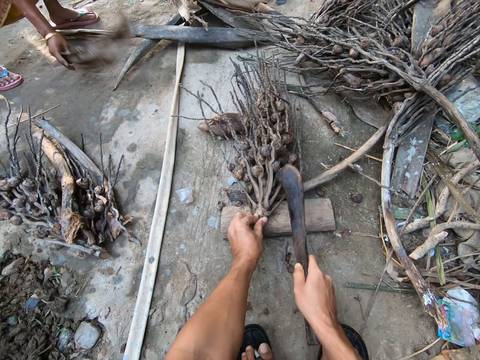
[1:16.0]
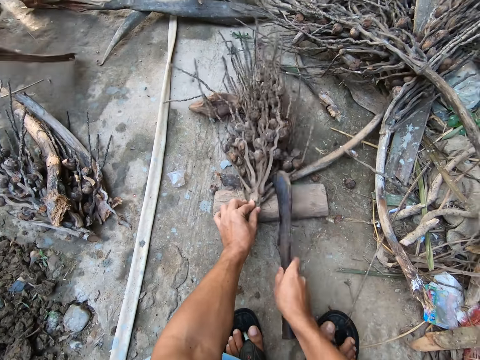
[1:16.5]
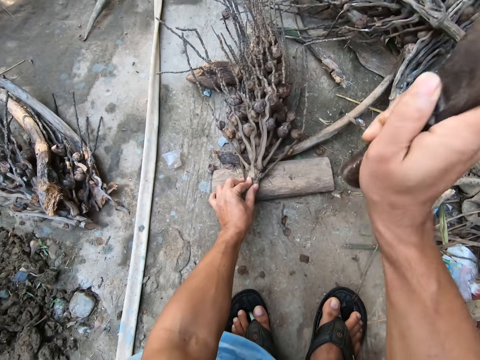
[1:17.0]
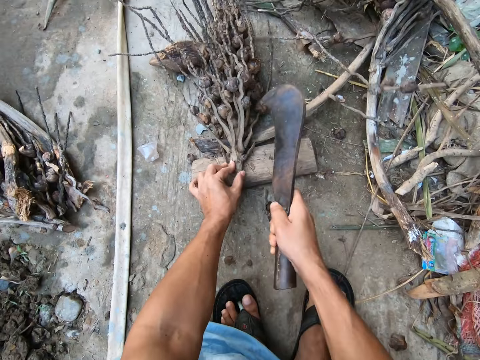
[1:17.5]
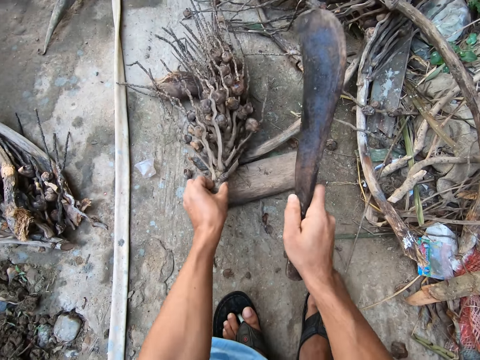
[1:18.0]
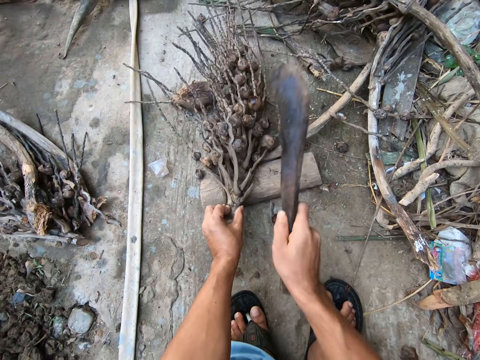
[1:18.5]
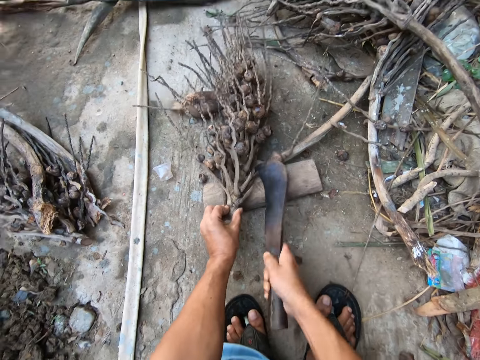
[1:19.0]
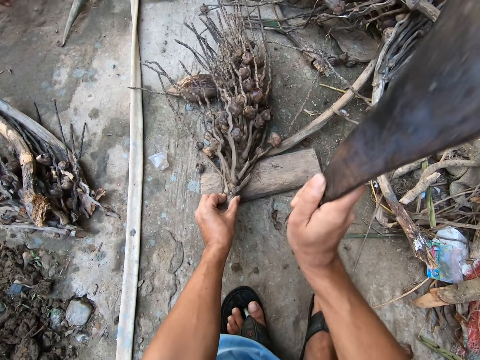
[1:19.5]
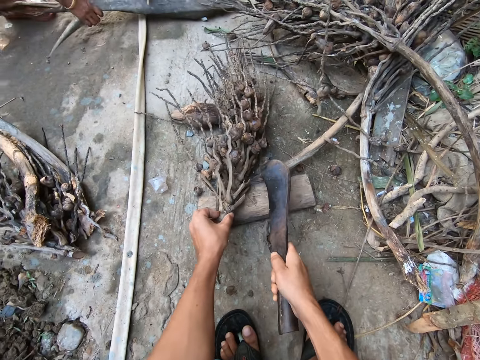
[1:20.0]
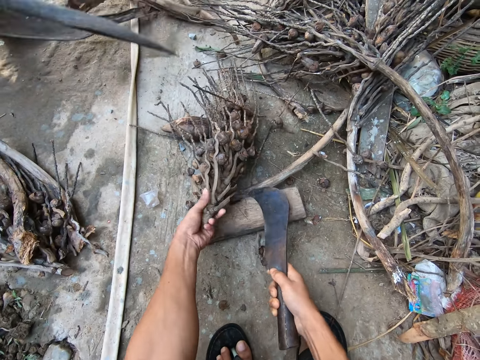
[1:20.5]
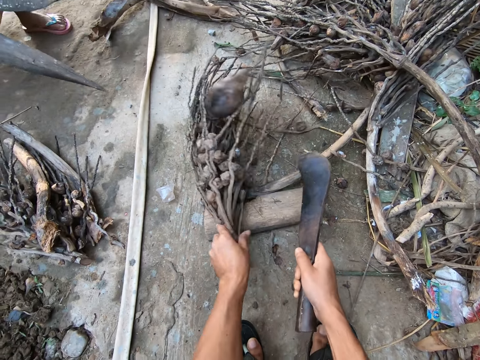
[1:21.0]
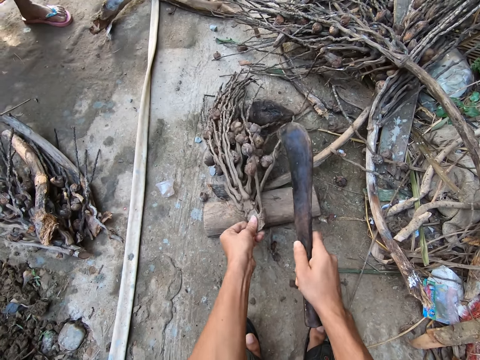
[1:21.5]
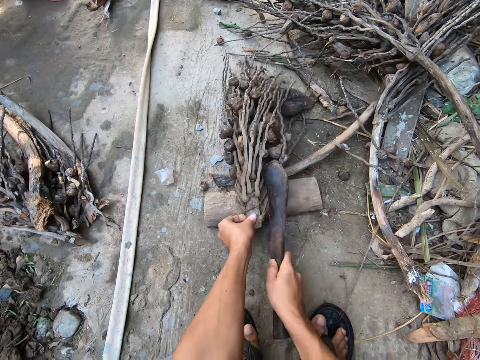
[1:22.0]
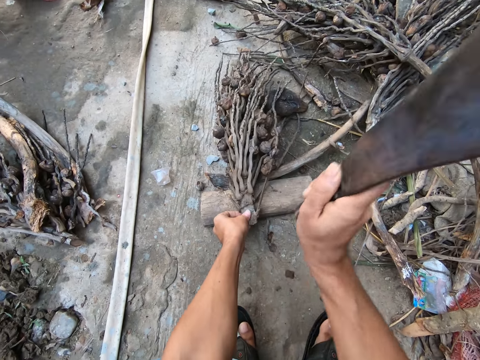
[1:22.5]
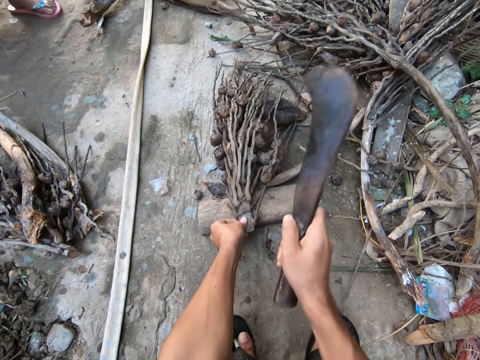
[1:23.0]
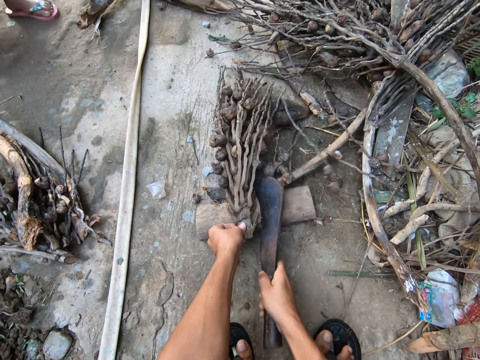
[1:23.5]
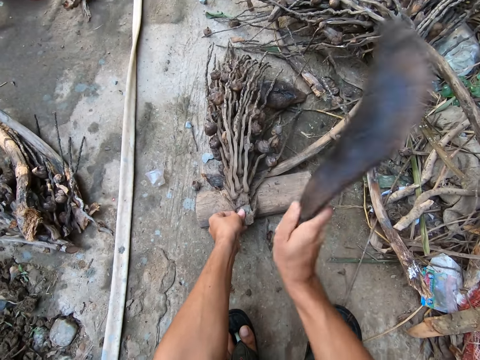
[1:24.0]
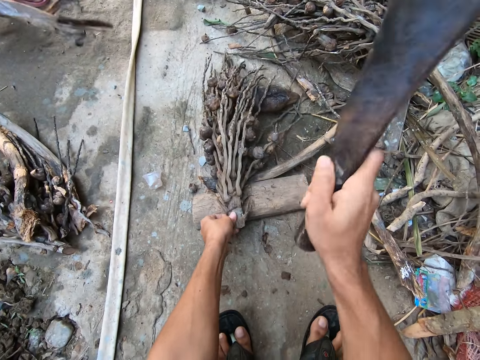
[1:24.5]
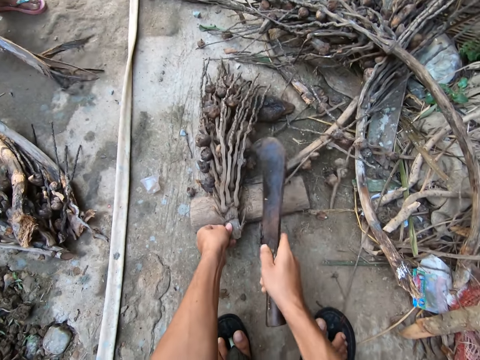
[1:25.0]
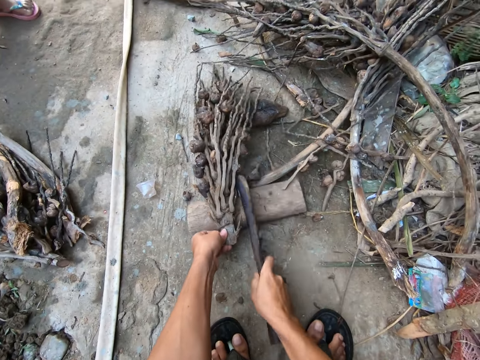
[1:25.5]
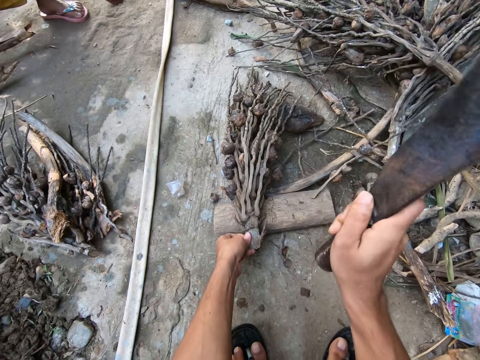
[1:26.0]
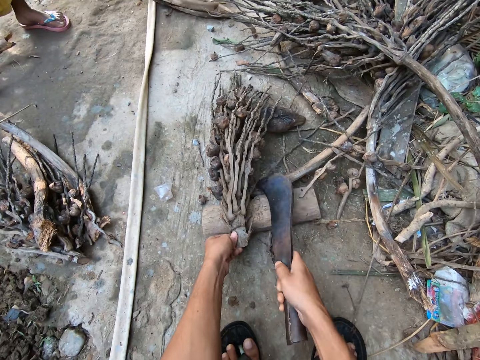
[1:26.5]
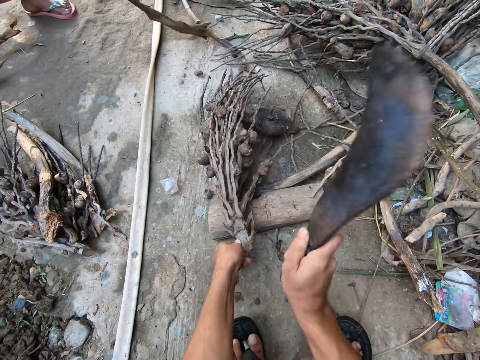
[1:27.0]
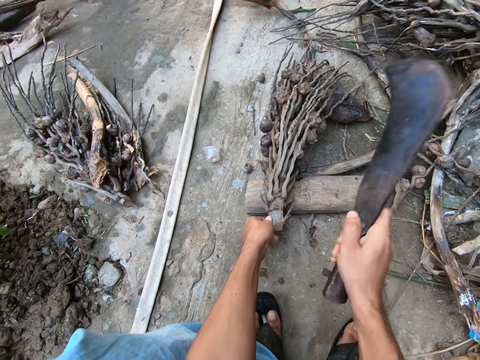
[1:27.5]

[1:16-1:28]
The camera wearer cuts off twigs from the kernel head with the pruning knife in his right hand. He adjusts the palm kernel head on the cutting block with his left hand. He cuts off twigs from the kernel head with the pruning knife in his right hand.

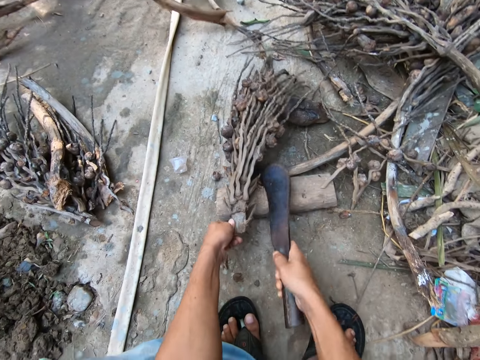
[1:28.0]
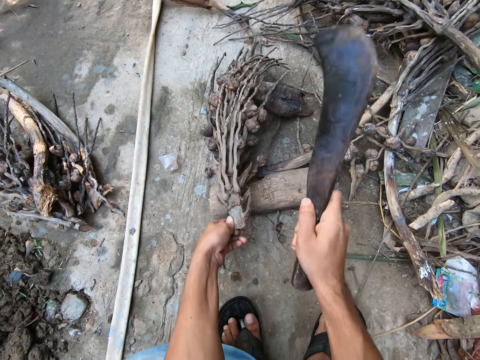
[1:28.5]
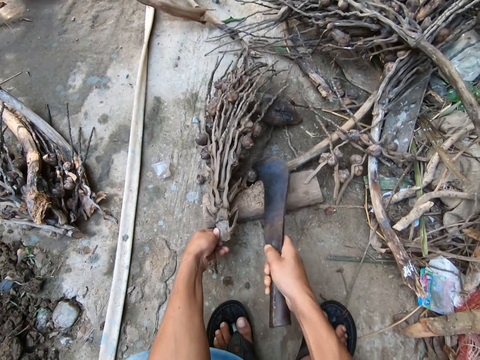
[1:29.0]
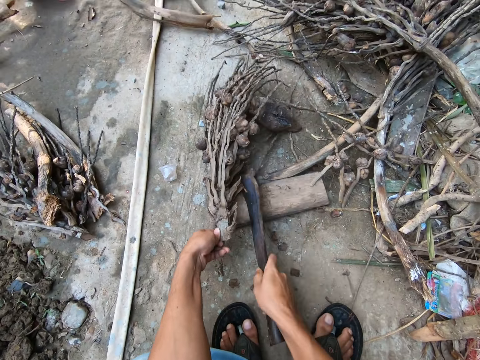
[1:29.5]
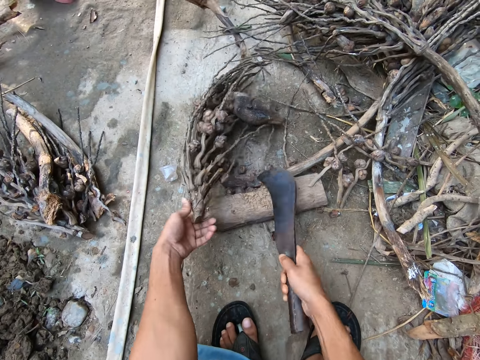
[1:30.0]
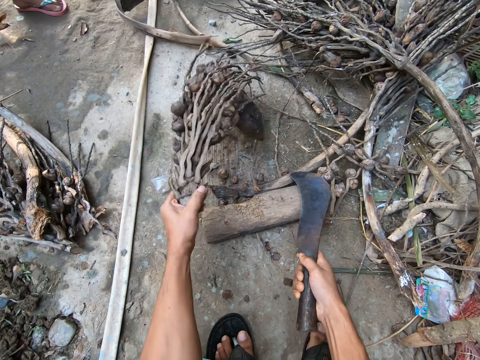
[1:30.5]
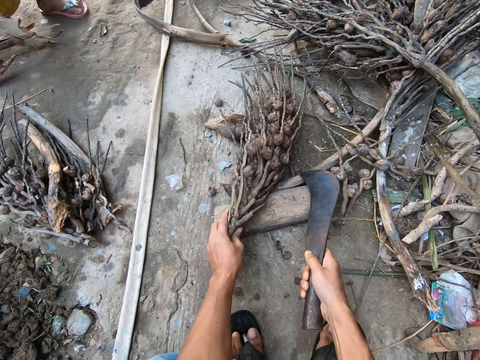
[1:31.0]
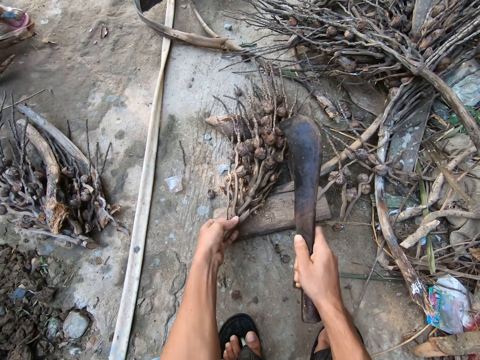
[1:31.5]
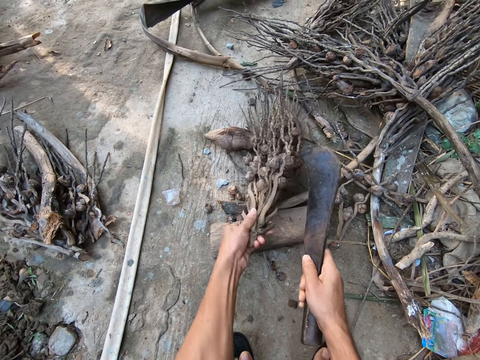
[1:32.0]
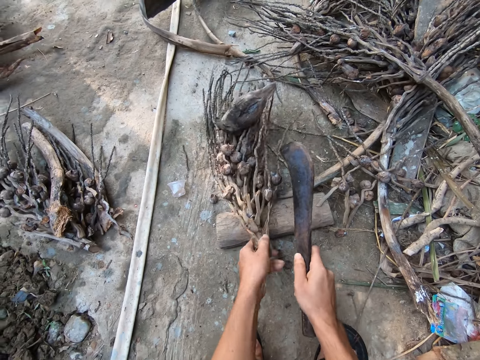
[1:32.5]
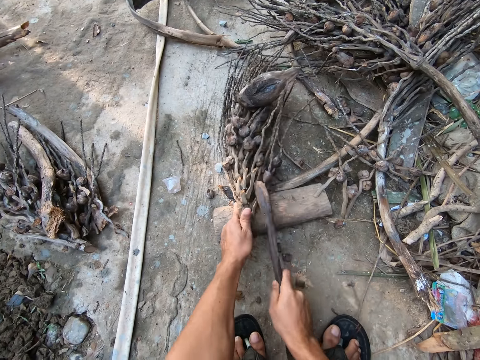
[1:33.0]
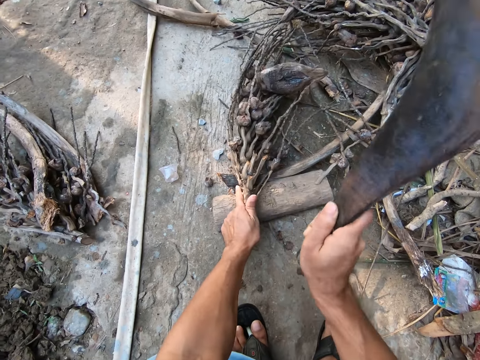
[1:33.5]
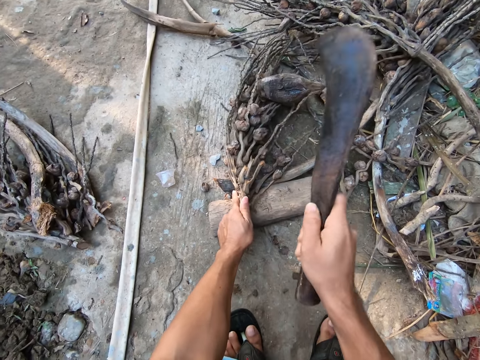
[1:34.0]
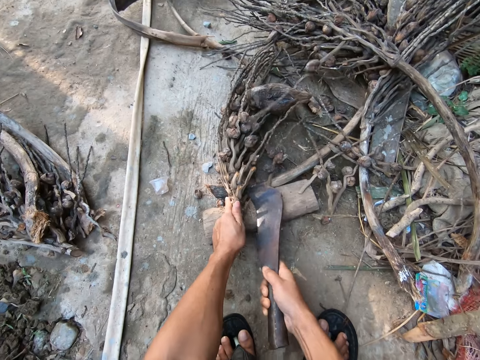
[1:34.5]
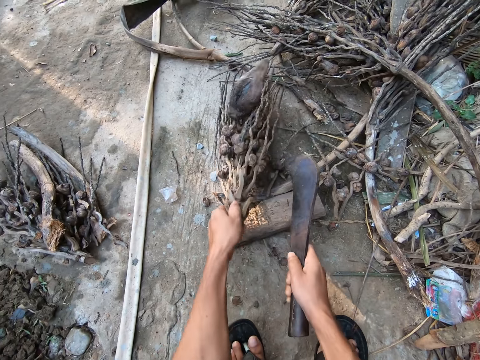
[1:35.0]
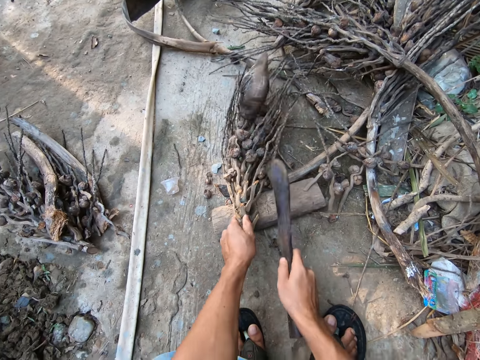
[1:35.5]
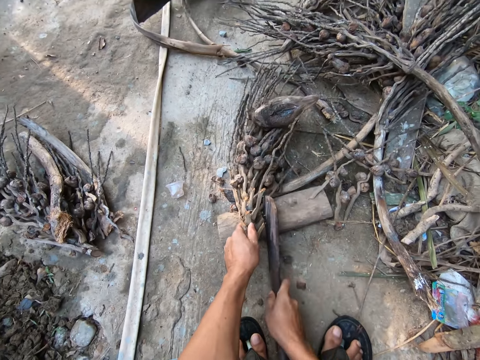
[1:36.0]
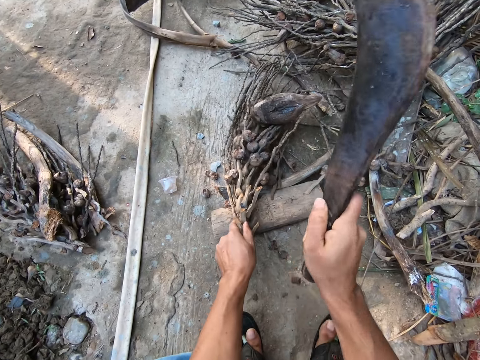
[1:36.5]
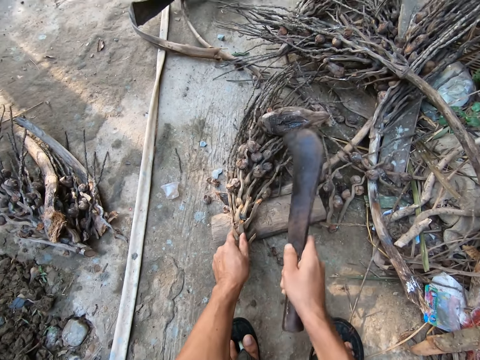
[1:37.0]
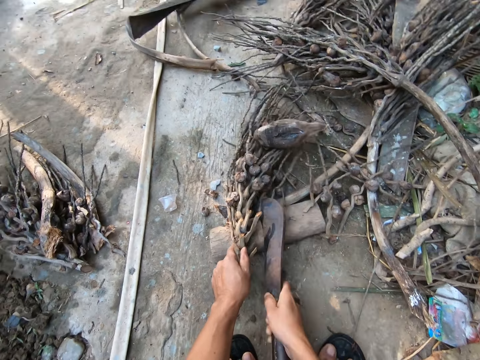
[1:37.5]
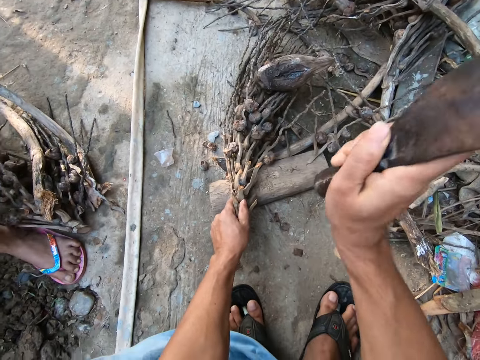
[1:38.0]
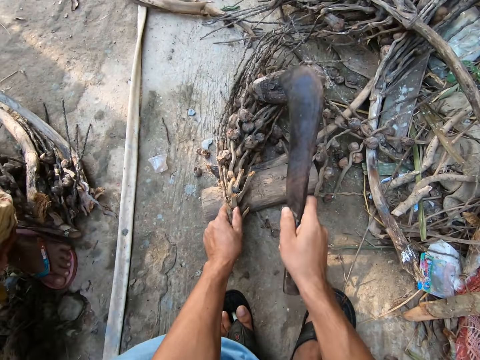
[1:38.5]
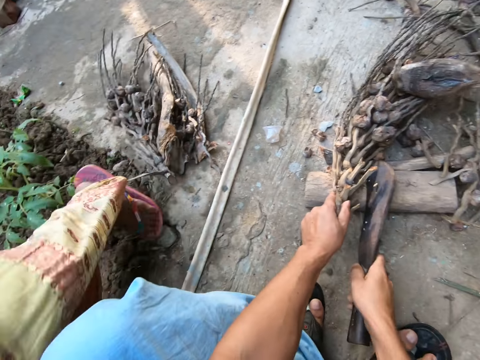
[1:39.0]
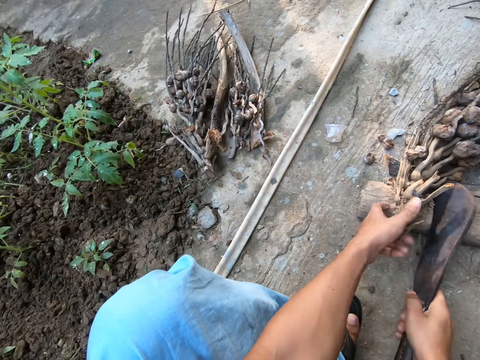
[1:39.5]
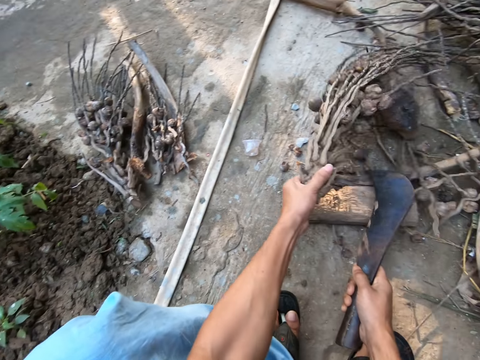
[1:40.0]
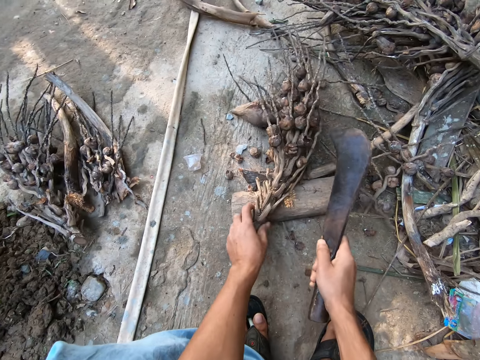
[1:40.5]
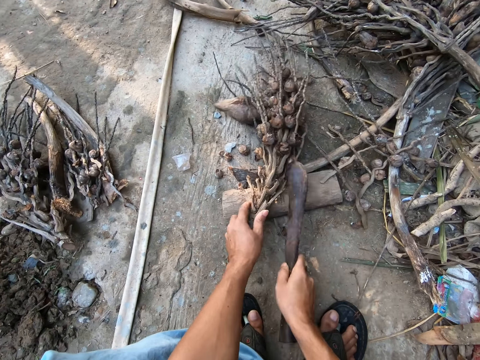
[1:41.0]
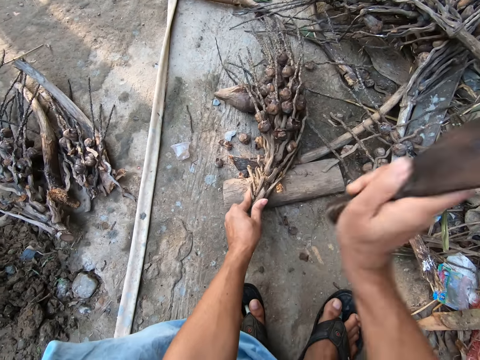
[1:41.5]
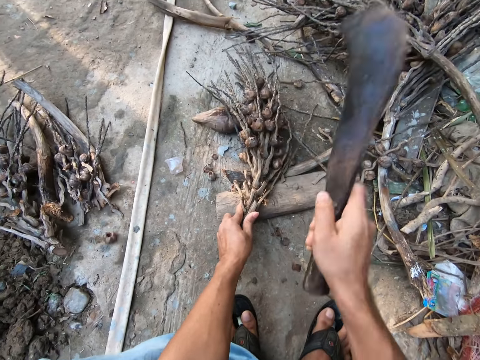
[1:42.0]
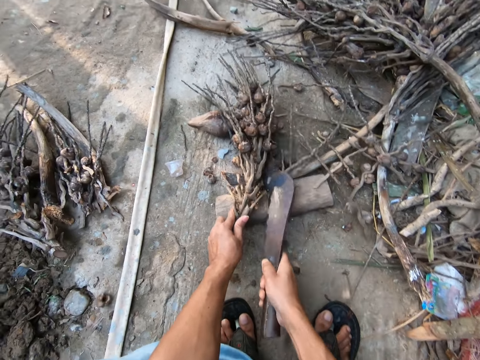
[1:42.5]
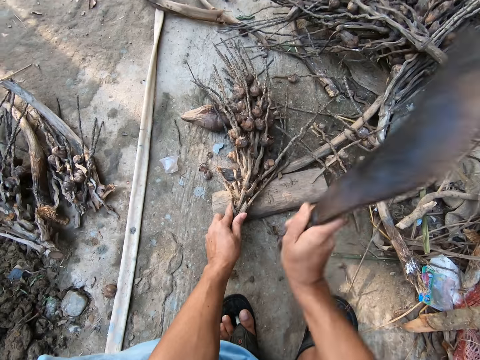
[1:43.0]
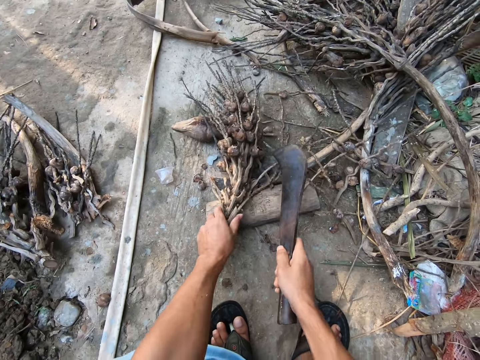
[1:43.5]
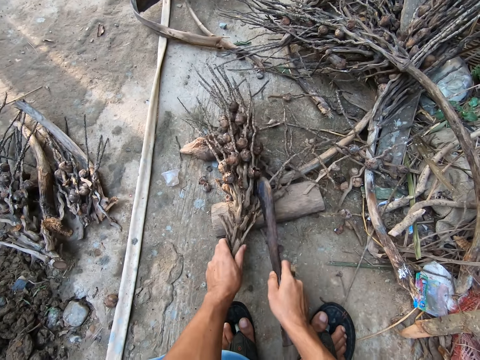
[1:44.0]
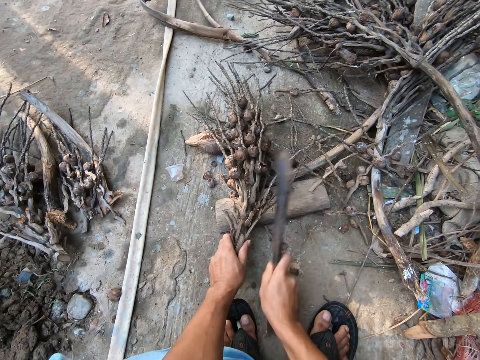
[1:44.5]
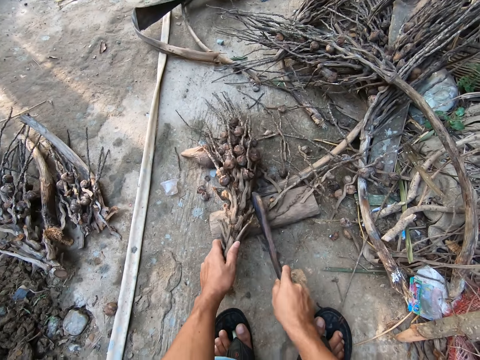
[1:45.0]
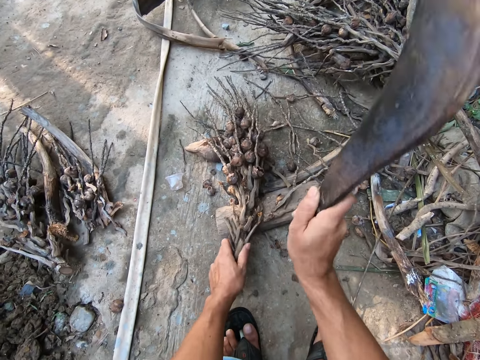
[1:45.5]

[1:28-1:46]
The camera wearer adjusts the palm kernel head on the cutting block with his left hand. He cuts off twigs from the kernel head with the pruning knife in his right hand. The woman walks away from the camera wearer. The camera wearer adjusts the palm kernel head on the cutting block with his left hand. He cuts off twigs from the kernel head with the pruning knife in his right hand.
